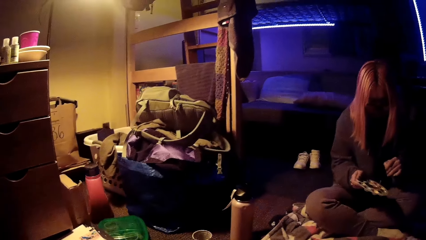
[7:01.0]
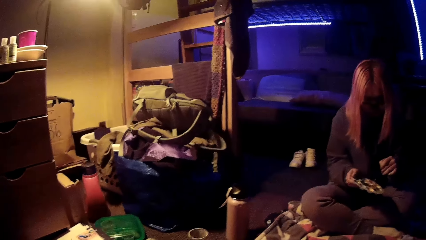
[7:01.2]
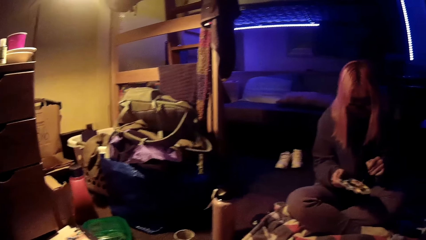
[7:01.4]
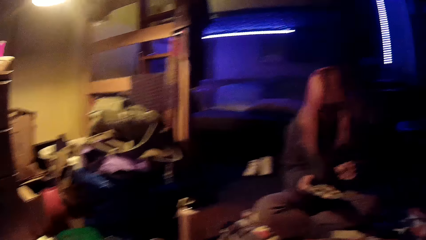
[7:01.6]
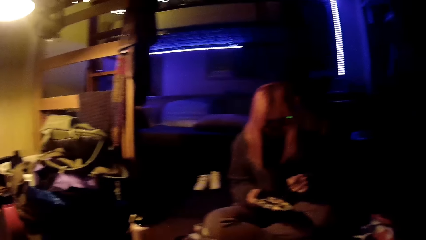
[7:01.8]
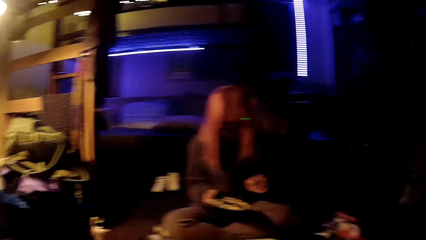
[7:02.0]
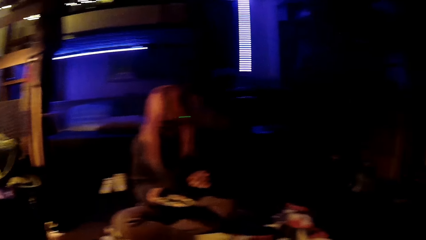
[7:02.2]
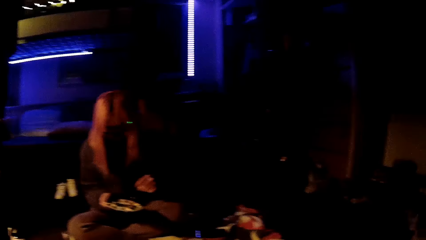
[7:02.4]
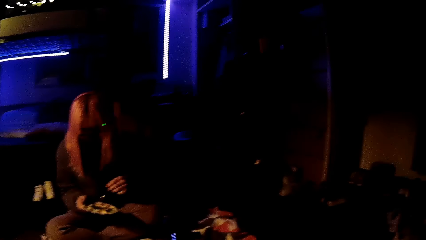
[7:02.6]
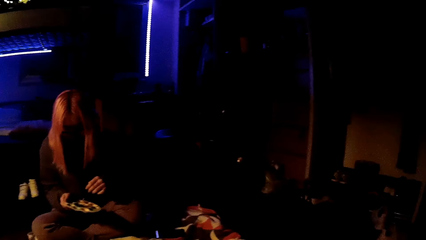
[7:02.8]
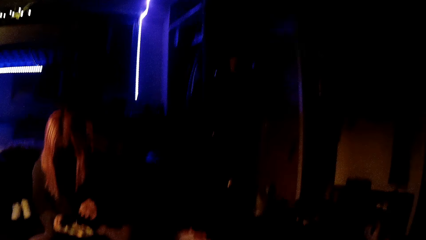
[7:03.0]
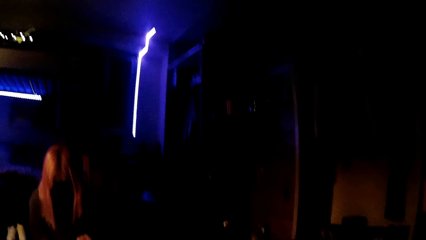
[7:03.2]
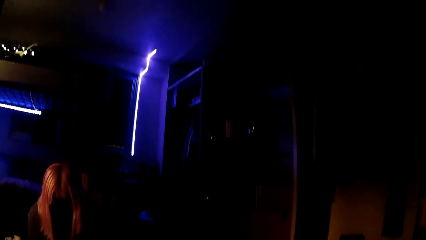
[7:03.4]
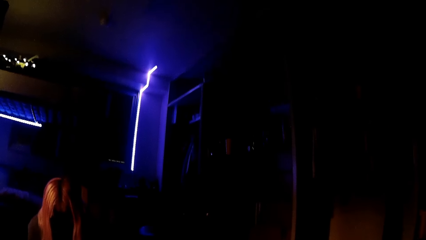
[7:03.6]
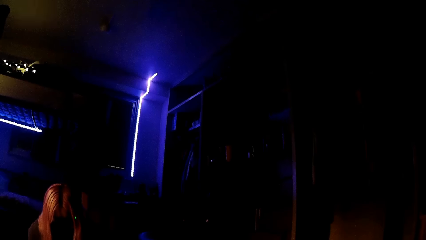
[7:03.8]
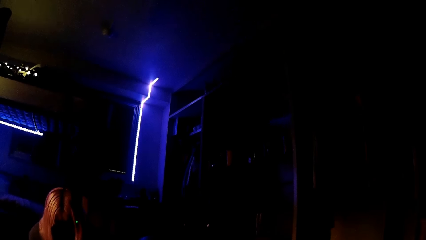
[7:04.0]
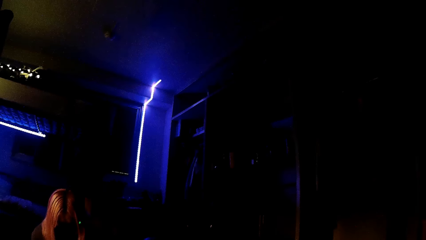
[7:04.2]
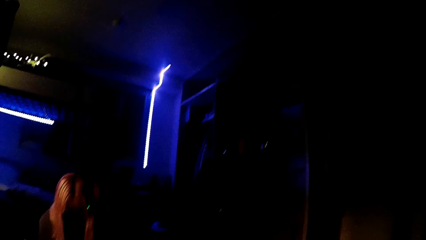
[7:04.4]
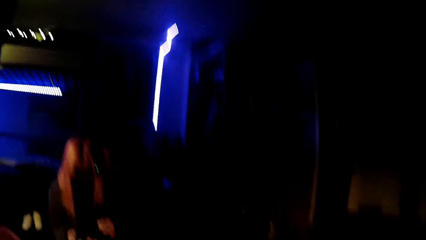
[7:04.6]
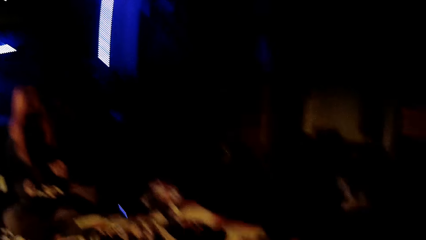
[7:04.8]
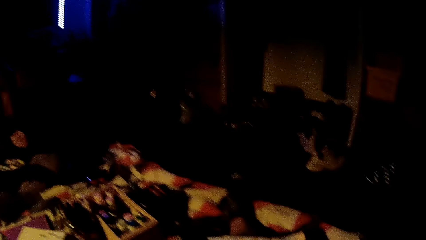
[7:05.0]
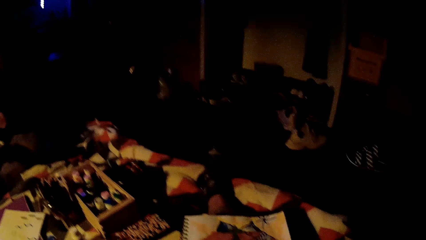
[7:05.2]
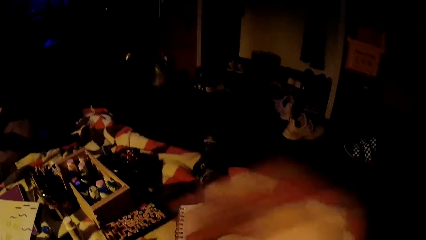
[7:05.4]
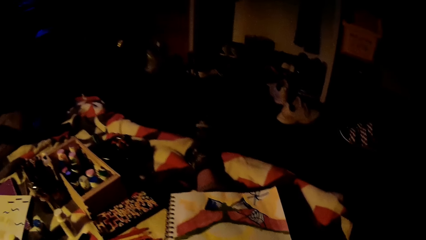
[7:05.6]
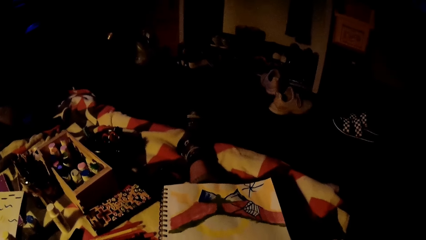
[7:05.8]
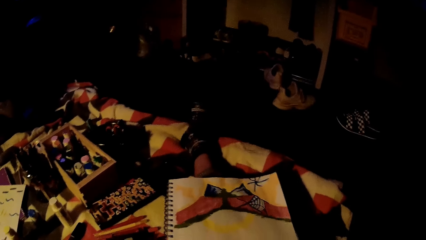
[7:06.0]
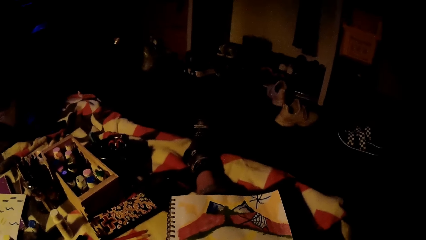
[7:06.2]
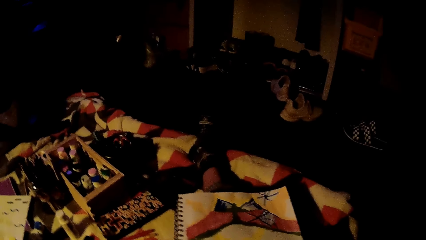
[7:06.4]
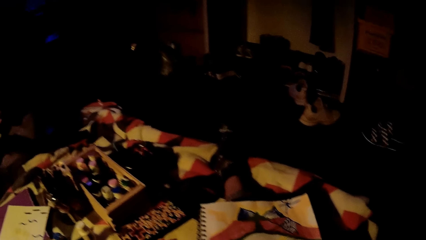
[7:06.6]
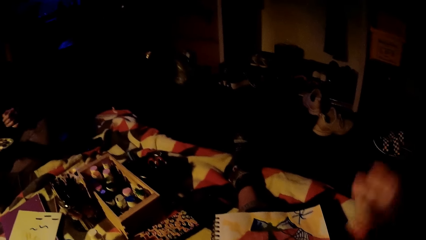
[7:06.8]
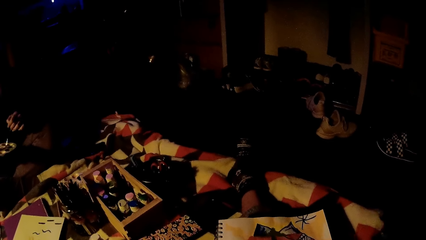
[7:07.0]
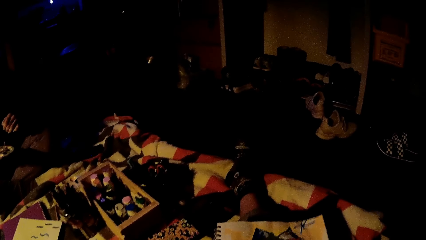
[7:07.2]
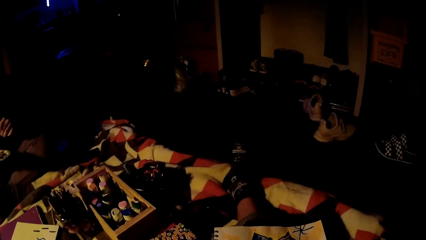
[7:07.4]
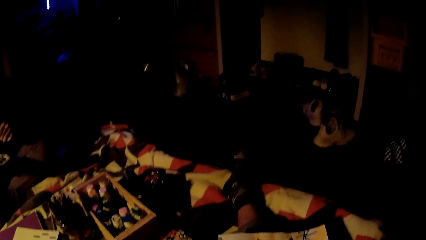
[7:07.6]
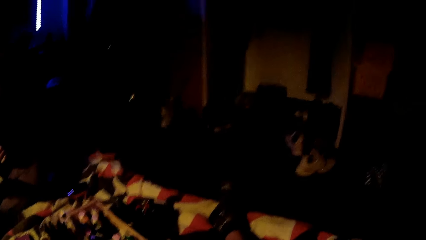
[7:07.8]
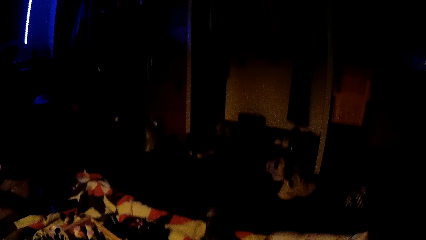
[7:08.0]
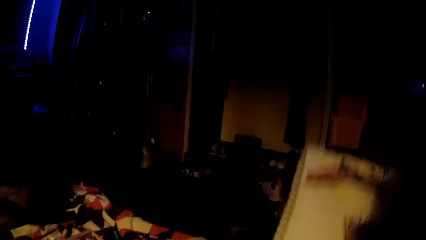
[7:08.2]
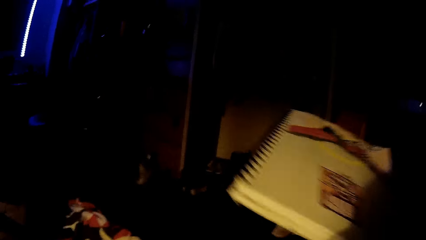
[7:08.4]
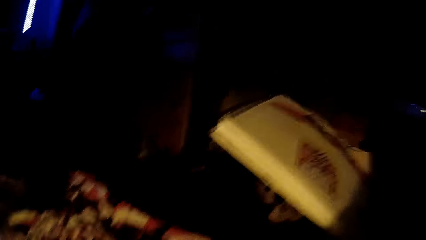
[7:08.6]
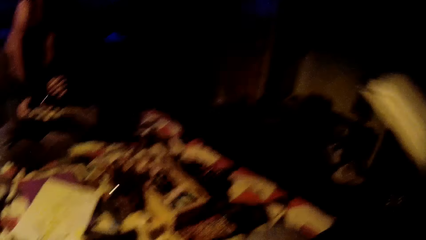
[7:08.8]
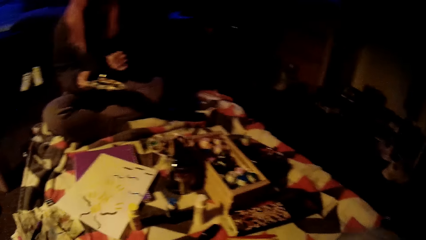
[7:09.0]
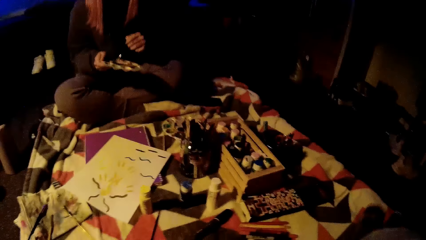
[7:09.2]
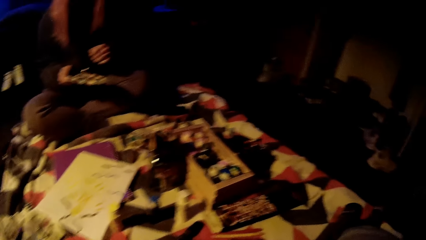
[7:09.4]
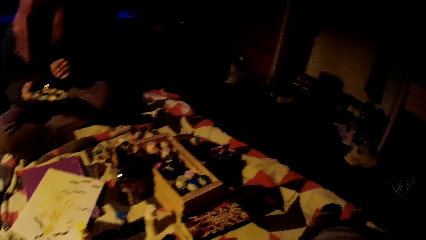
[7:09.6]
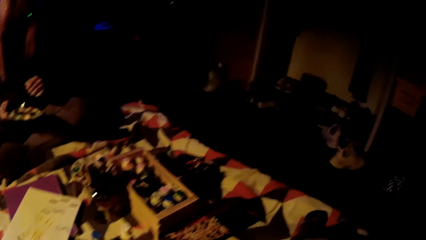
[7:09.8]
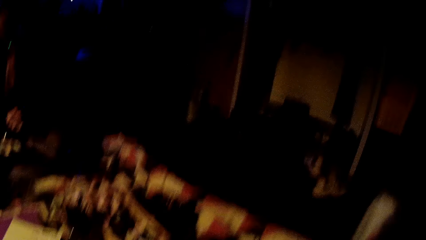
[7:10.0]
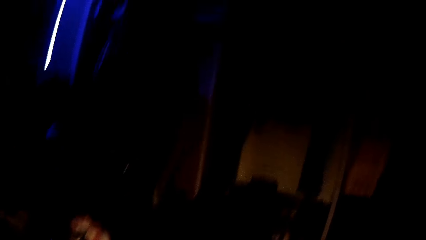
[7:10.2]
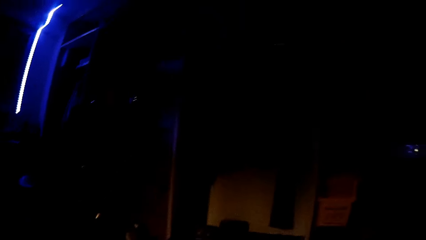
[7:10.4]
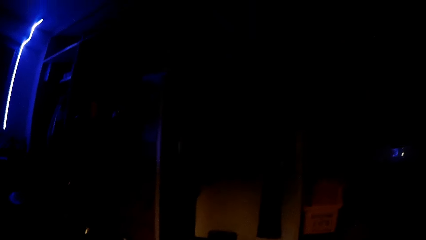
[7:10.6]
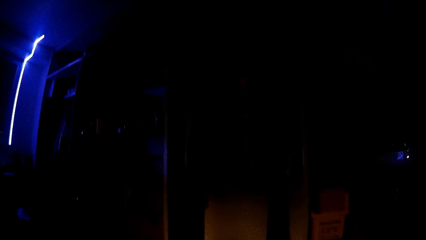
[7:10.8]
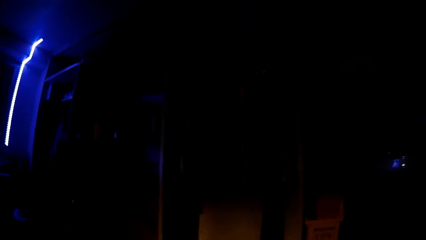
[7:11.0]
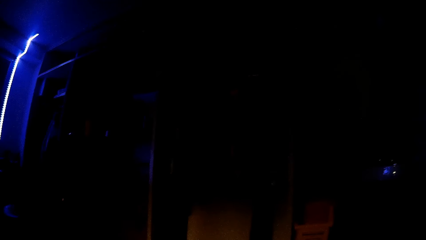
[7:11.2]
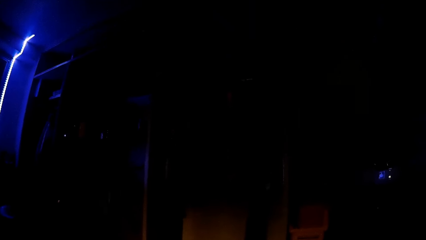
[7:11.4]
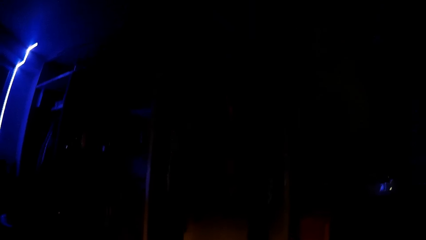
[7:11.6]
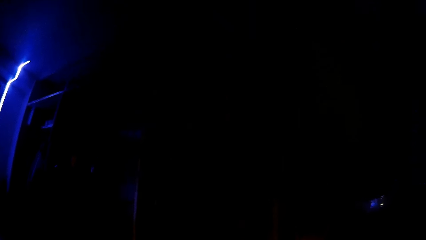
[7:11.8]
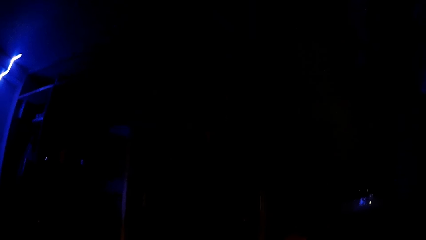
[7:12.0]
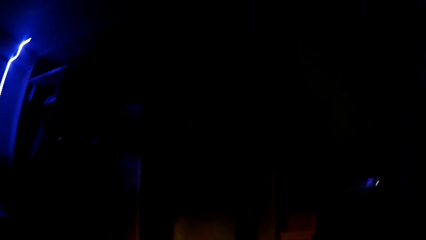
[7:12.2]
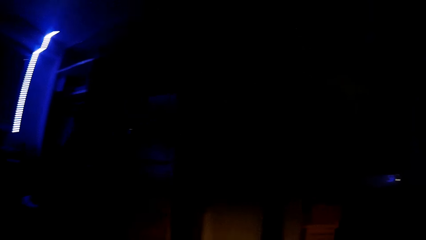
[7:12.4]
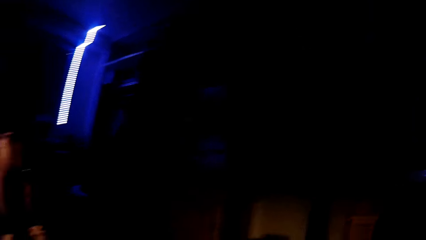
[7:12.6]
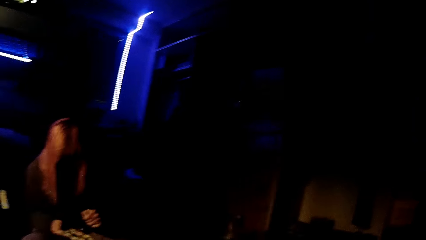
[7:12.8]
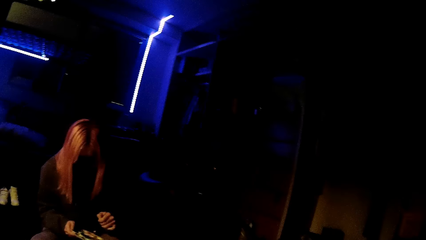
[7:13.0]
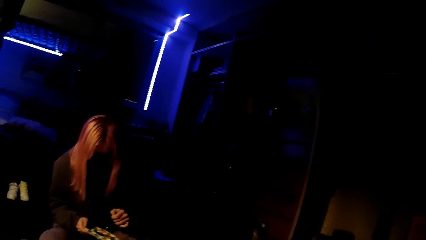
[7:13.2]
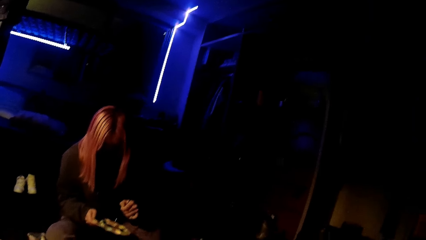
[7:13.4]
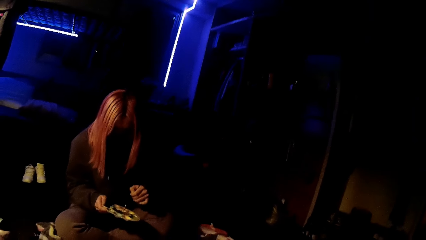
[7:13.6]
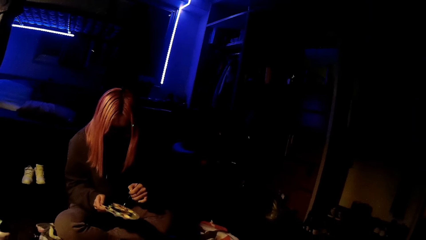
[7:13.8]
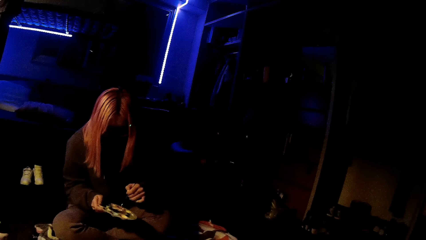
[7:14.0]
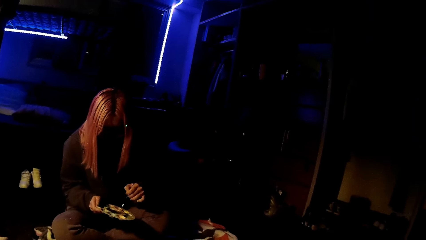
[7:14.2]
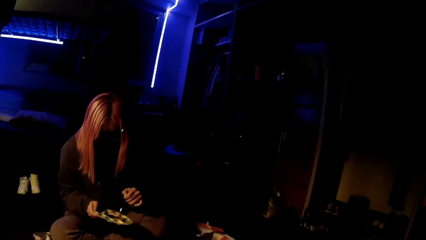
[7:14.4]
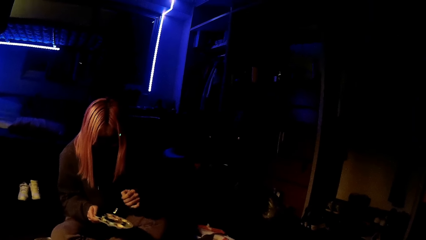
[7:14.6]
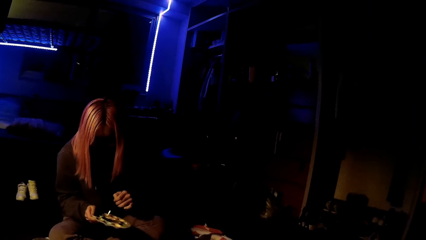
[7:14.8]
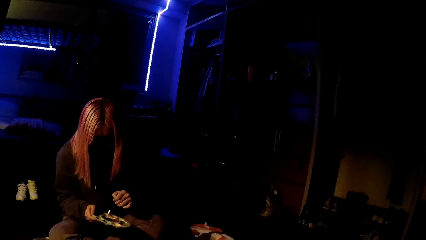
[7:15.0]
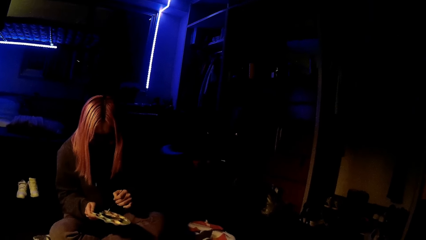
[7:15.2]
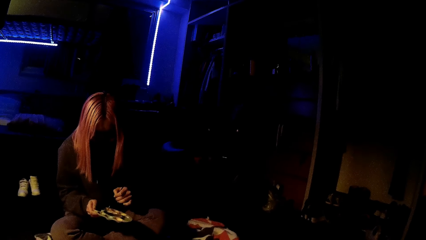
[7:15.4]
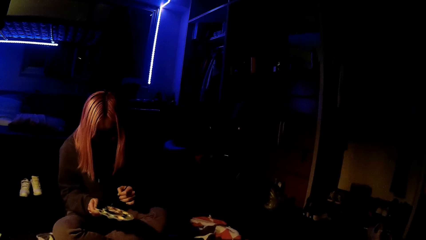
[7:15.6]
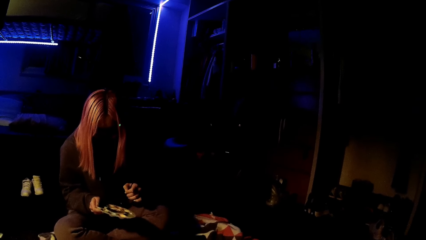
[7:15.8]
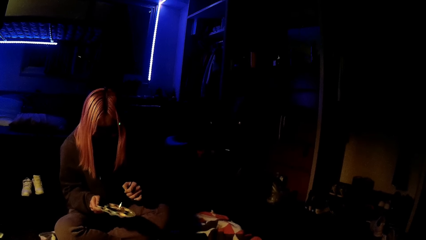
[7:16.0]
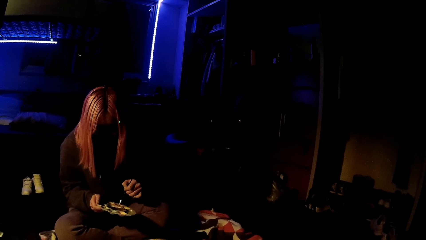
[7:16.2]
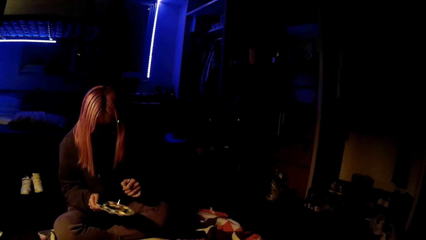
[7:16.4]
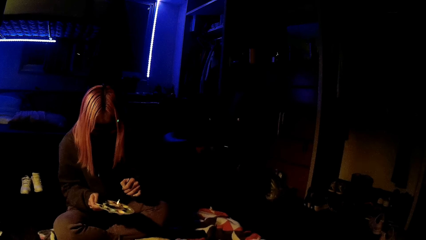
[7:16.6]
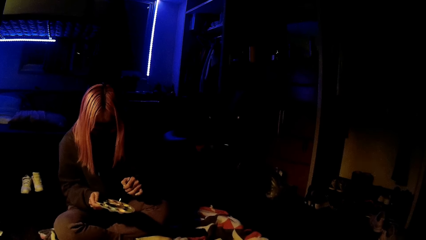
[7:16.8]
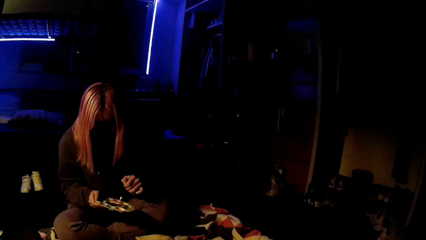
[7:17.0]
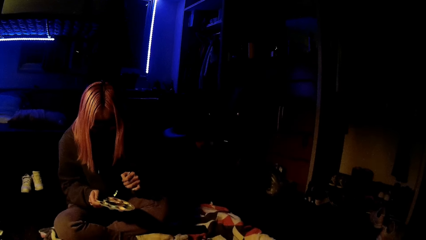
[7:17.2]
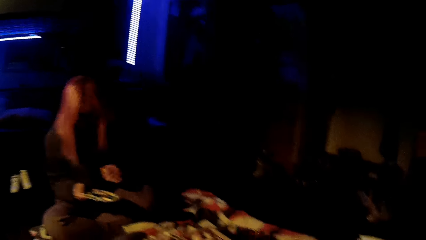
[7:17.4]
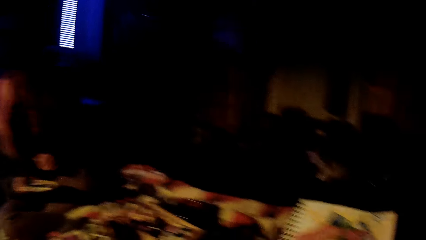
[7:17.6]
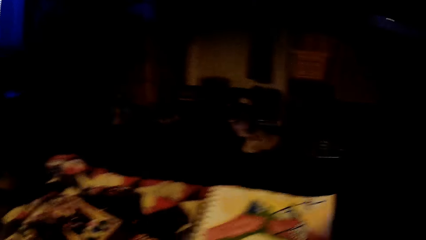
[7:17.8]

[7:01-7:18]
The camera wearer looks around. She lifts her sketch book from the floor with her right hand. She removes the book from her lap. She moves to the edge of the bed. She interacts with the girl.
